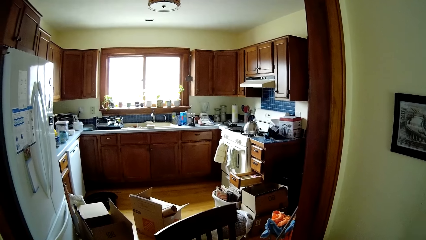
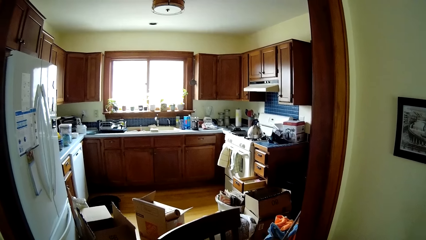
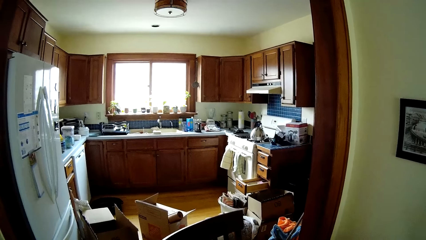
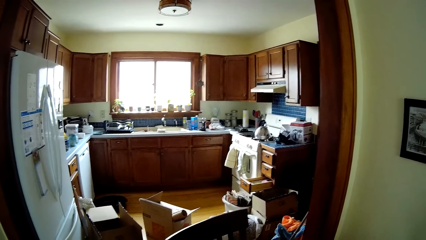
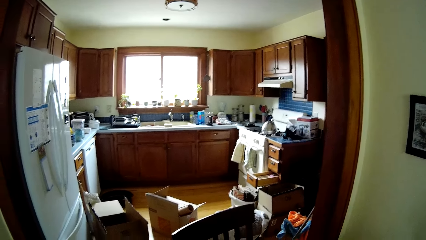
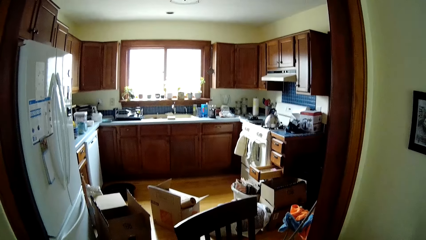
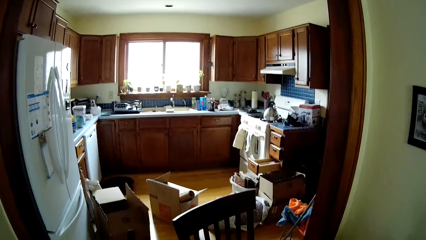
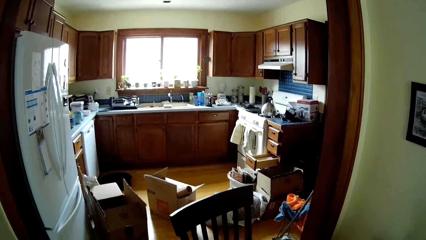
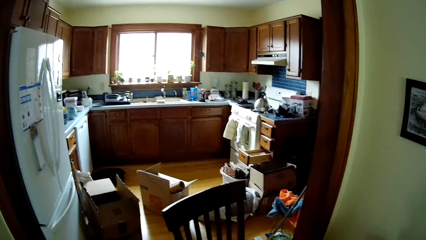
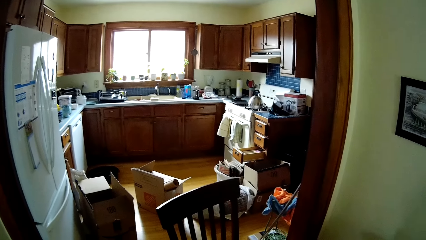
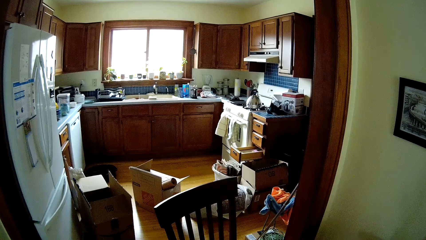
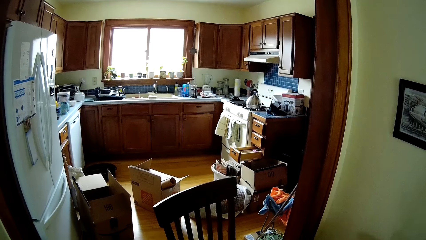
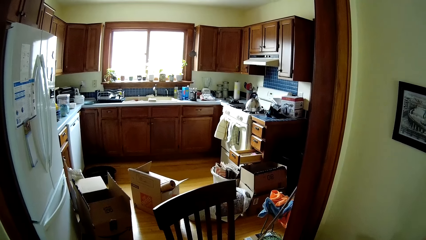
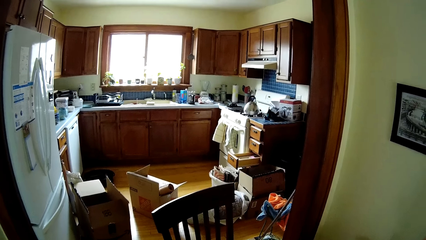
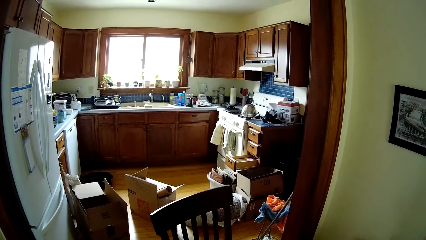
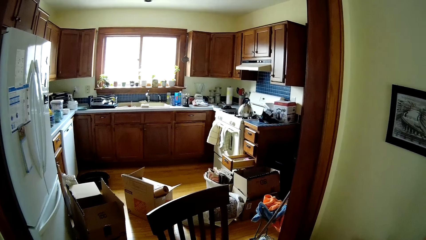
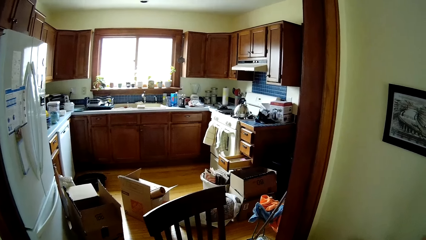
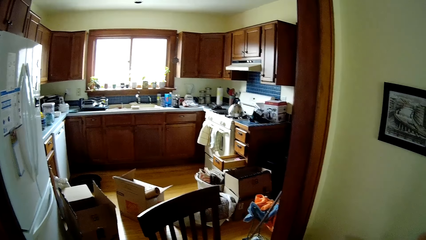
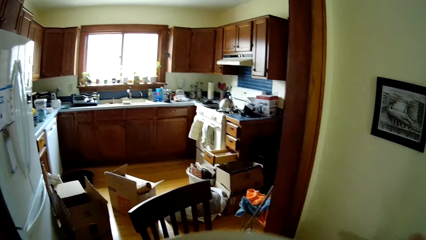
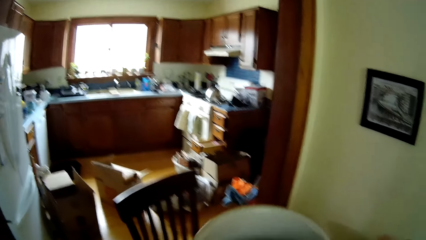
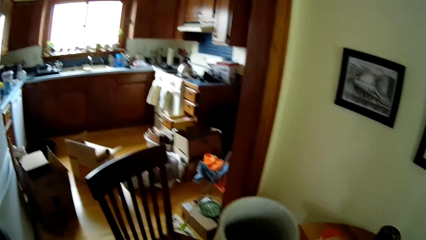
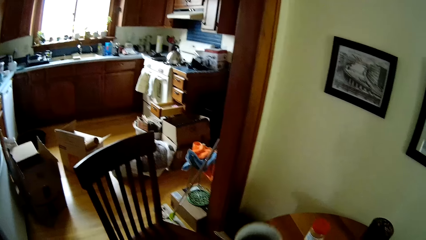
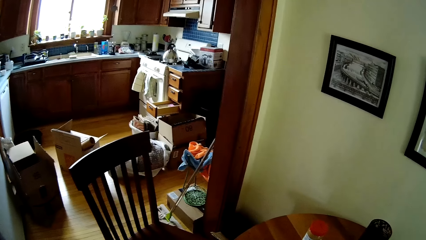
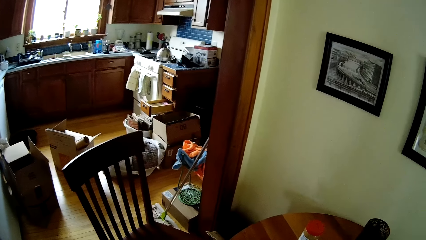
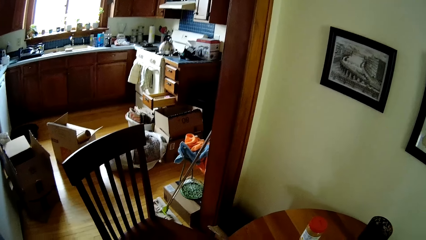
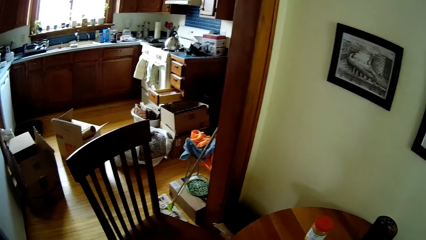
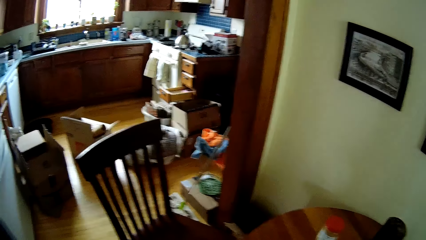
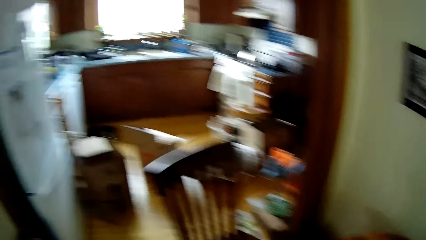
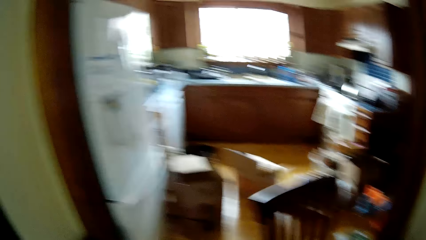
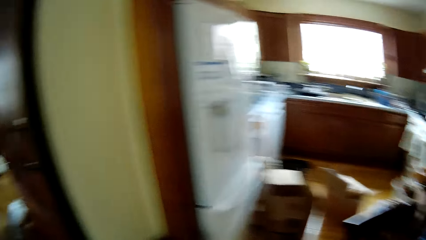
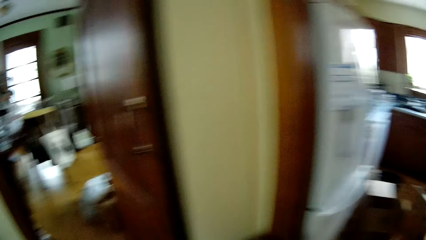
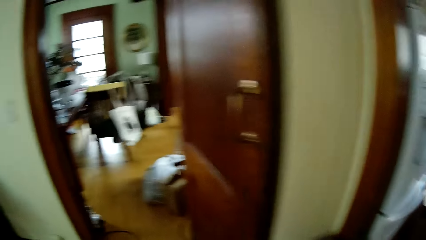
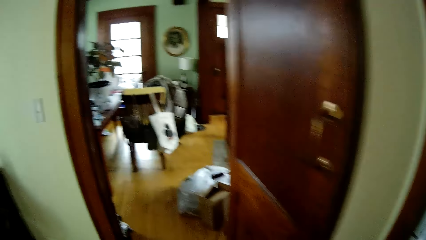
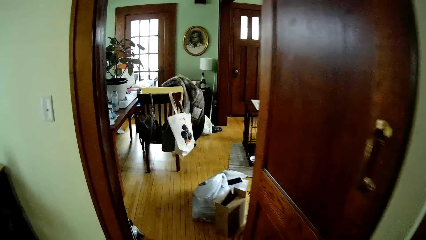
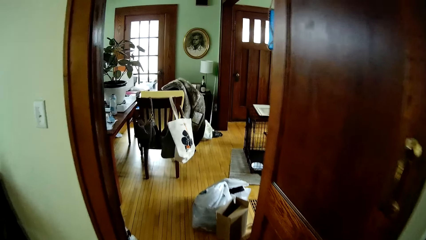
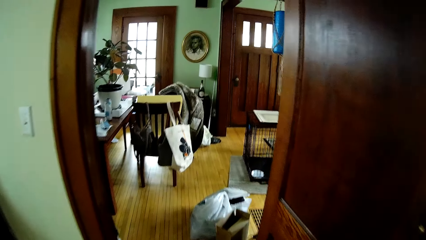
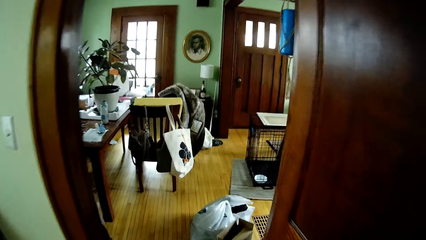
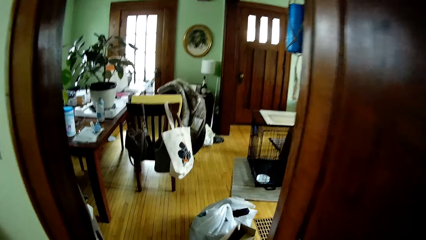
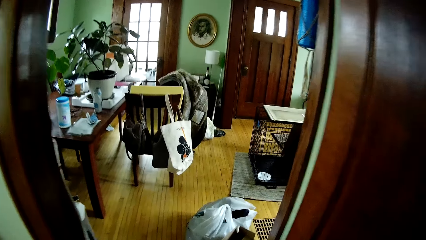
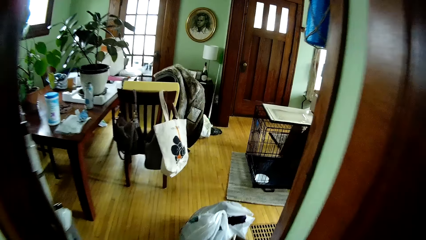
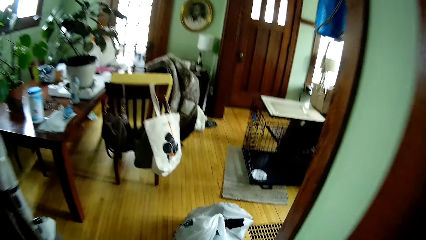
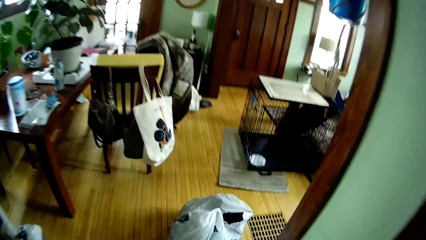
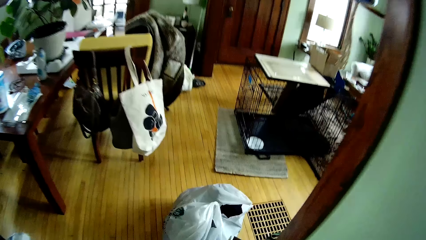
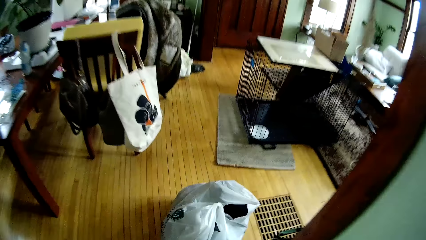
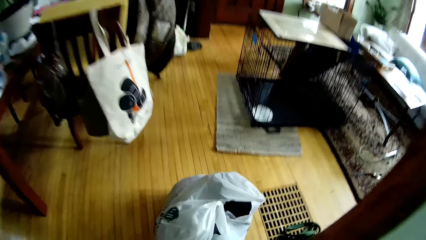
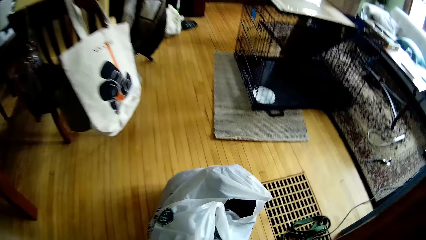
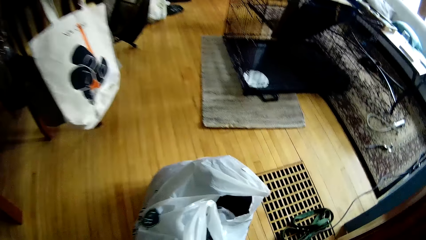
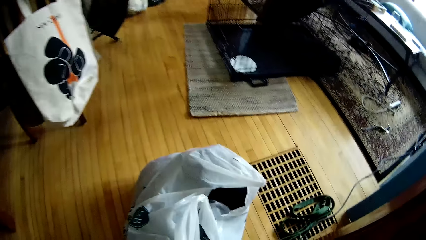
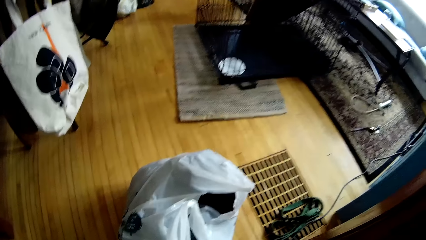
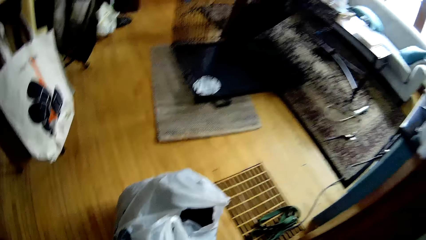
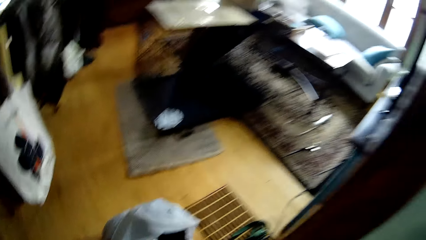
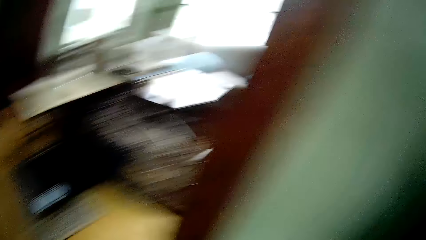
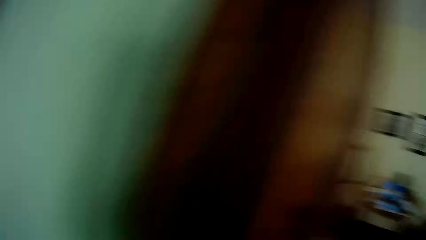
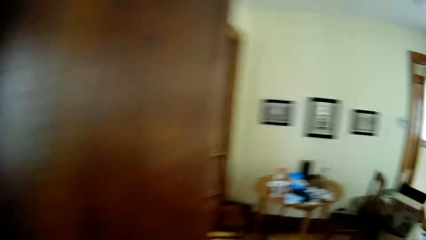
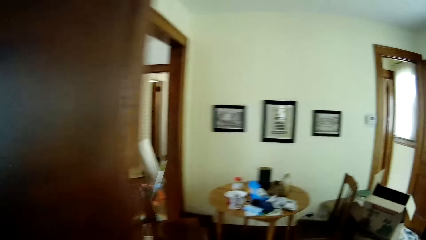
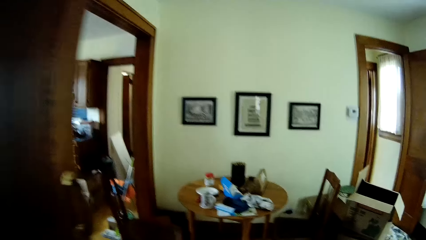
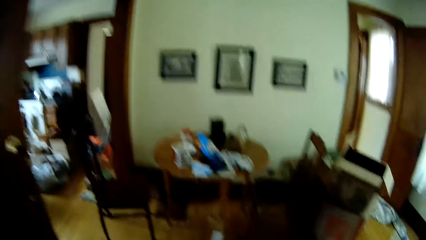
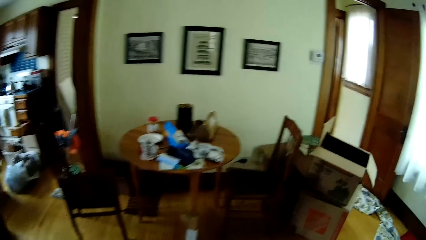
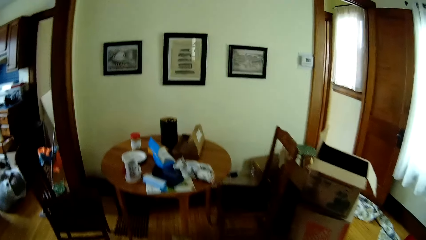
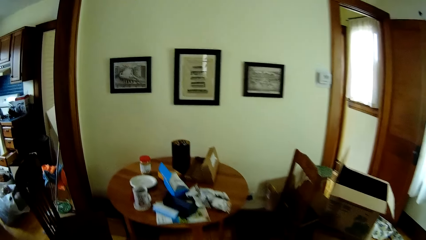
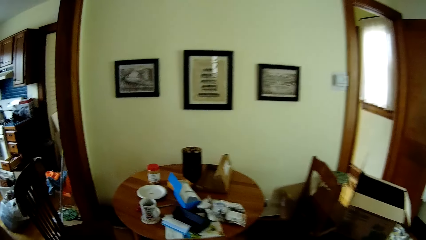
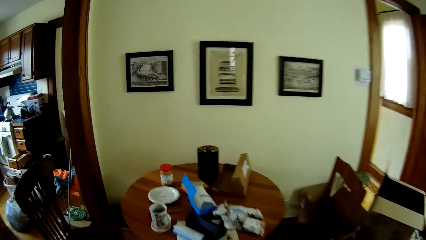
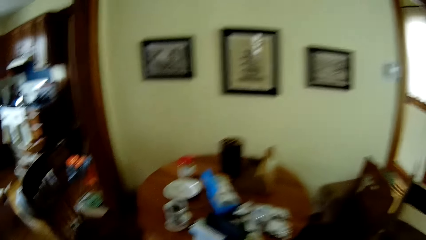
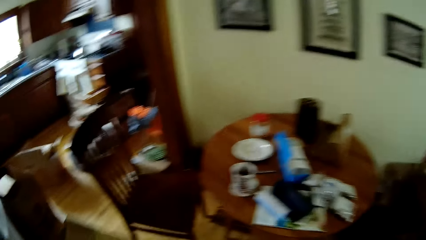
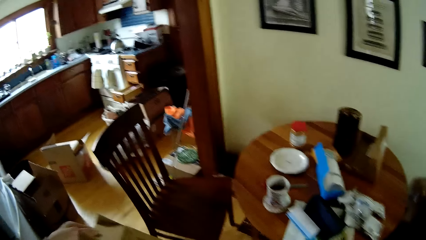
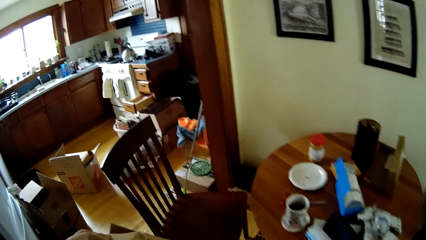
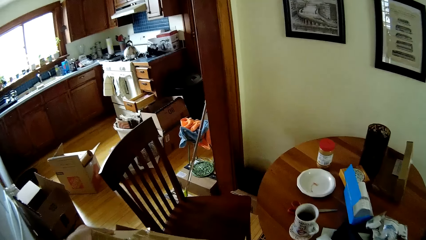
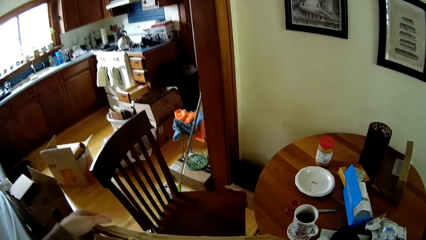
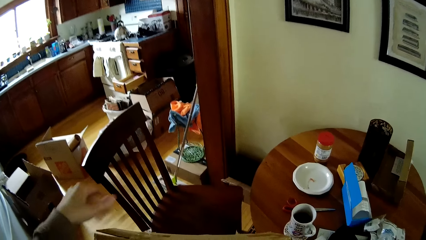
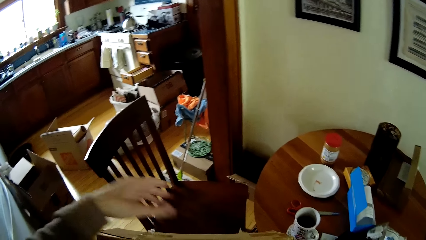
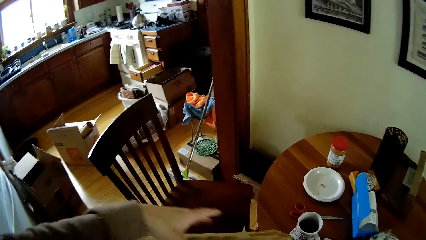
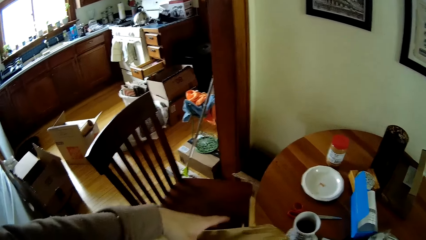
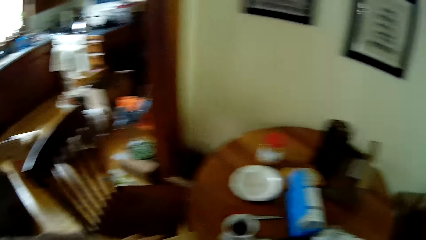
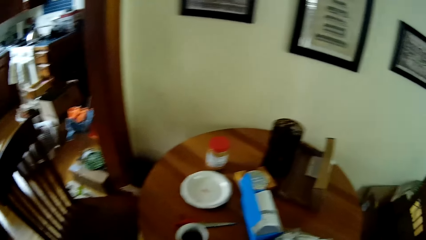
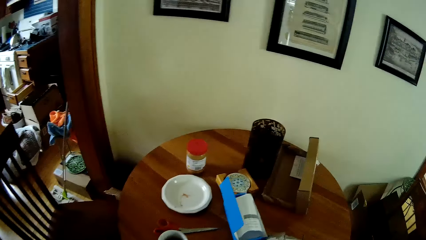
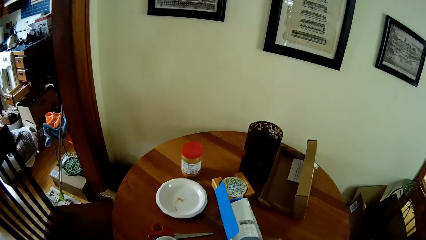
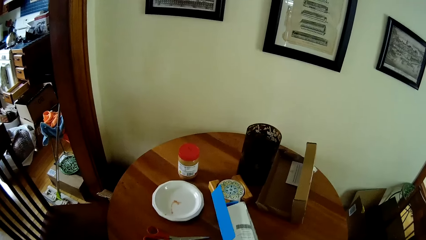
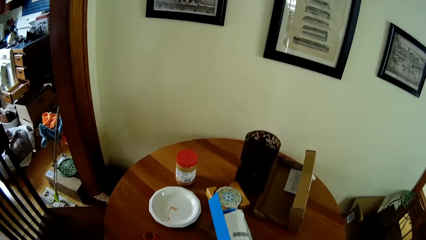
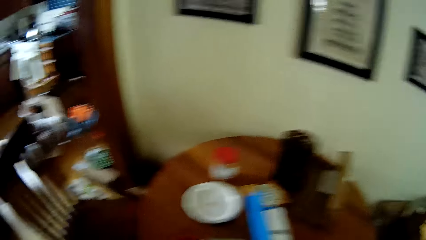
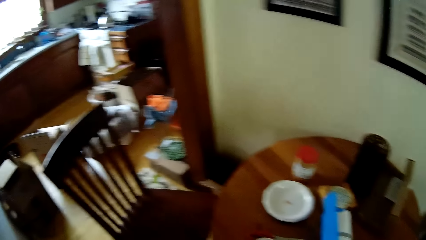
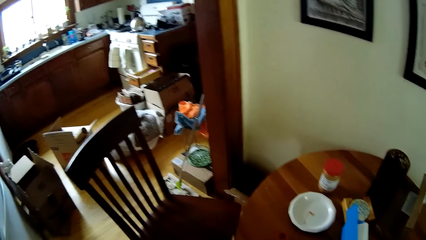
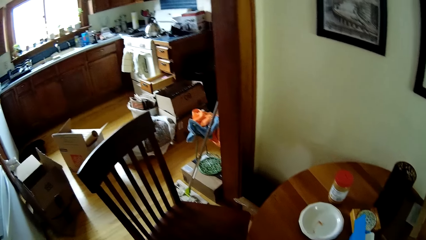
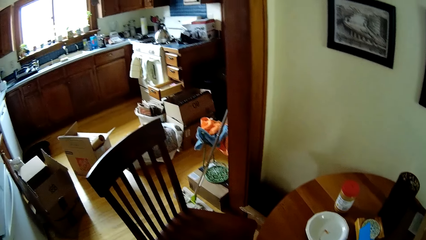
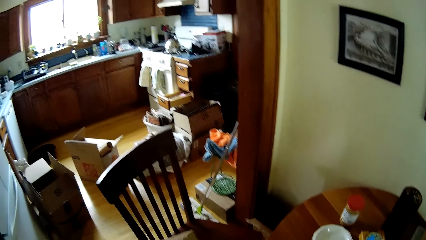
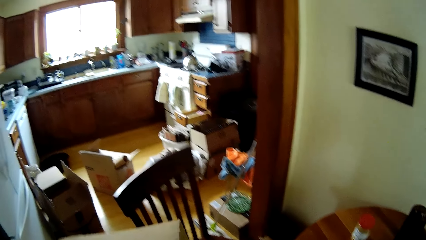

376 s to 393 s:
The camera wearer lowers a cup of coffee in his right hand towards the table. He walks towards a white nylon on a wooden floor. He walks towards the brown table. He holds a carton.
